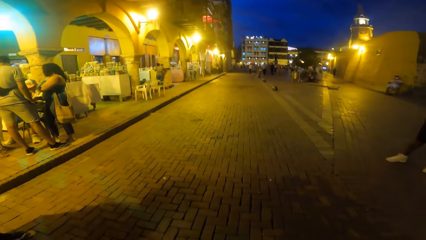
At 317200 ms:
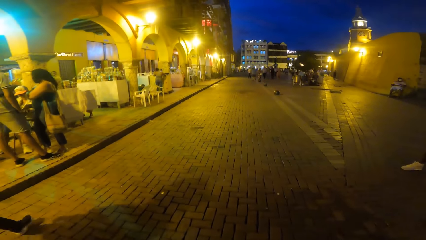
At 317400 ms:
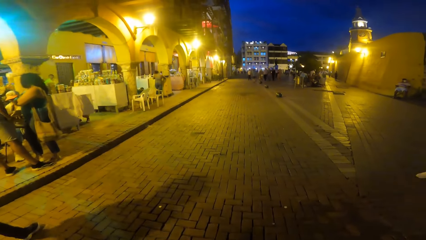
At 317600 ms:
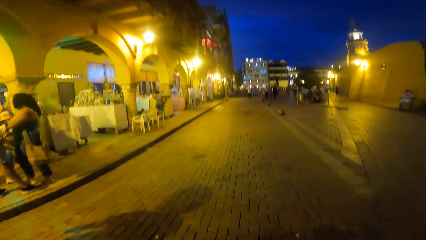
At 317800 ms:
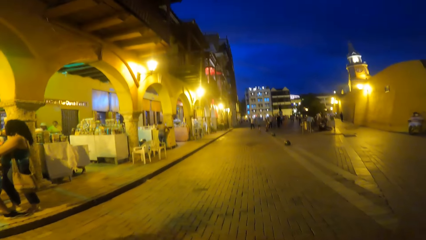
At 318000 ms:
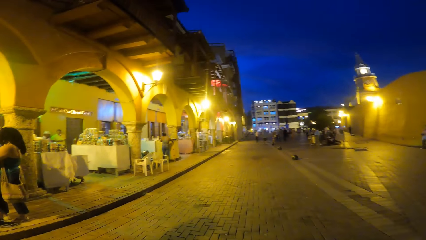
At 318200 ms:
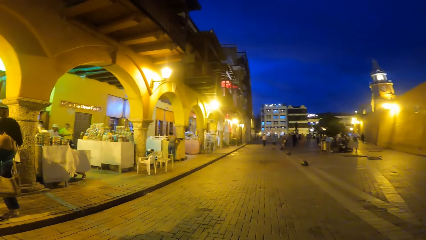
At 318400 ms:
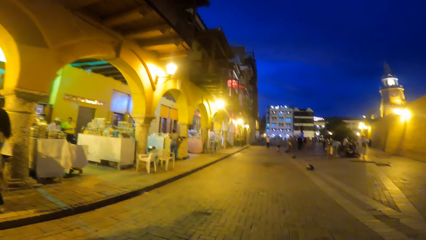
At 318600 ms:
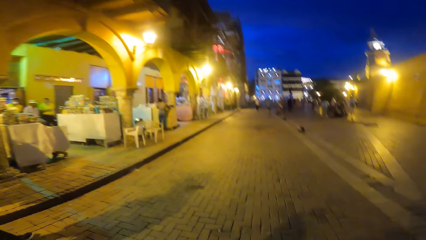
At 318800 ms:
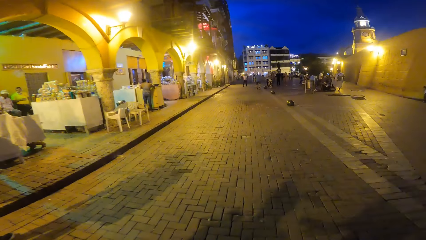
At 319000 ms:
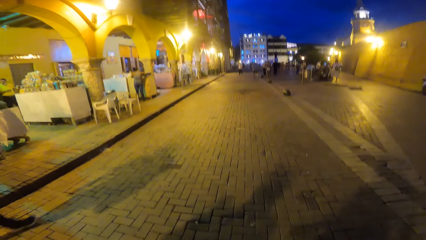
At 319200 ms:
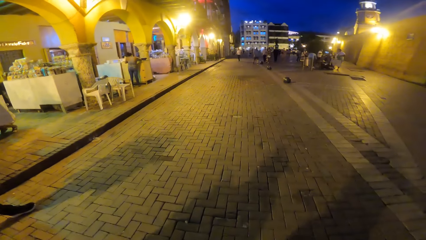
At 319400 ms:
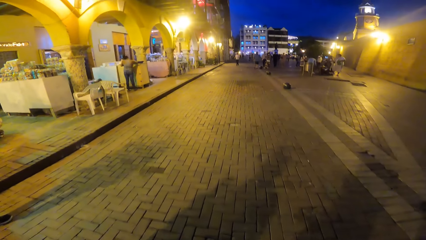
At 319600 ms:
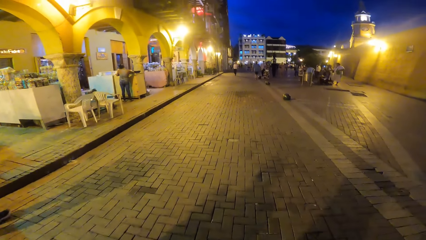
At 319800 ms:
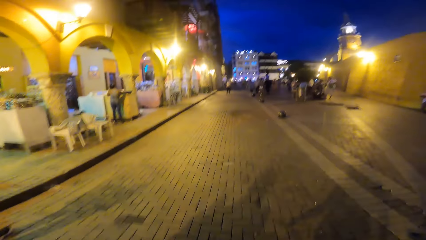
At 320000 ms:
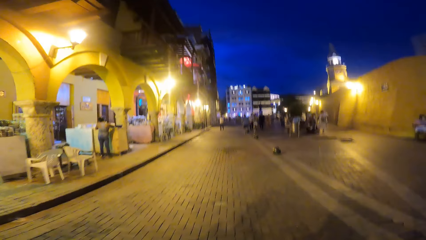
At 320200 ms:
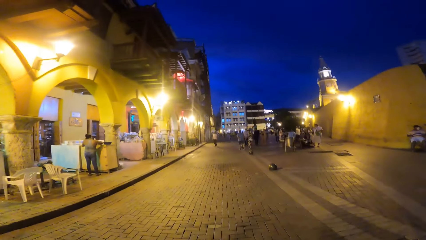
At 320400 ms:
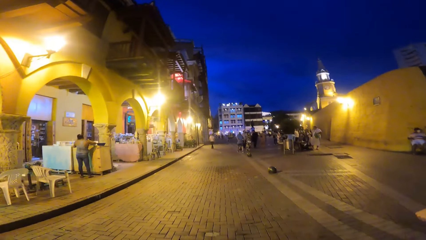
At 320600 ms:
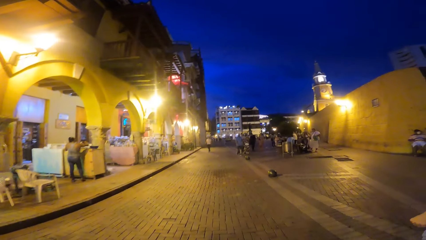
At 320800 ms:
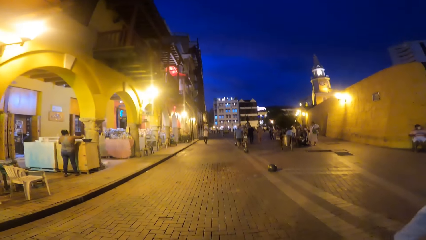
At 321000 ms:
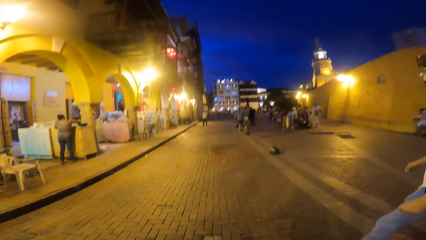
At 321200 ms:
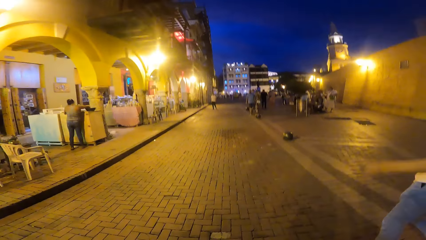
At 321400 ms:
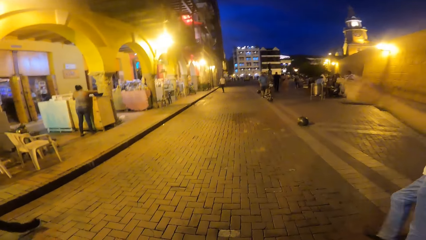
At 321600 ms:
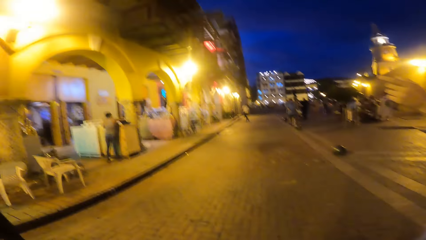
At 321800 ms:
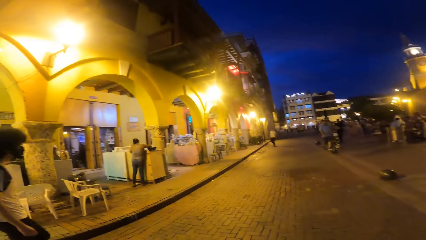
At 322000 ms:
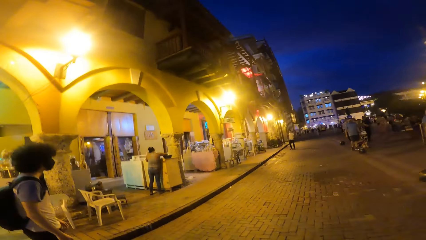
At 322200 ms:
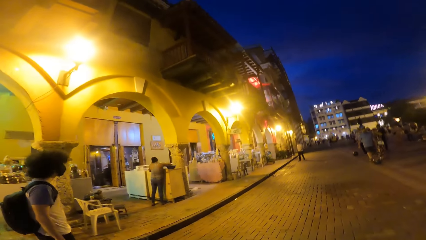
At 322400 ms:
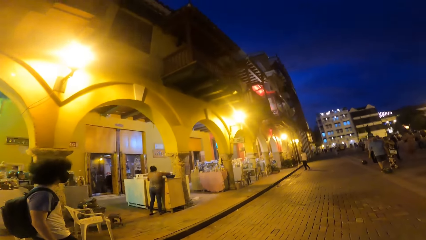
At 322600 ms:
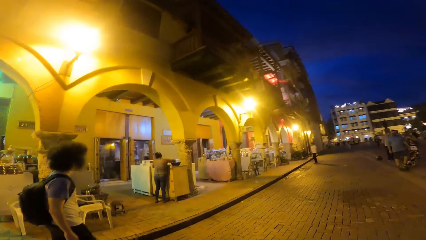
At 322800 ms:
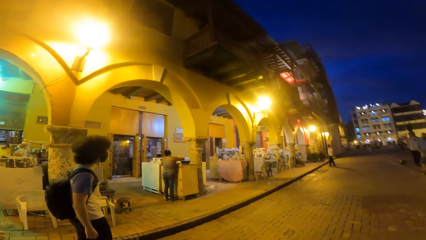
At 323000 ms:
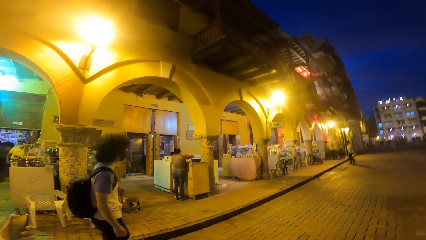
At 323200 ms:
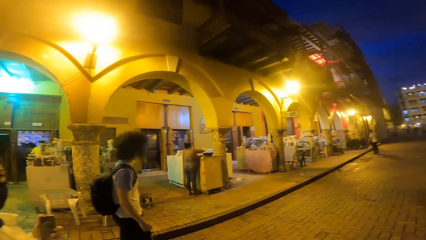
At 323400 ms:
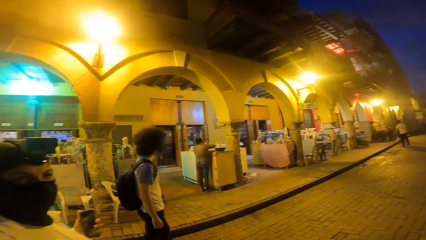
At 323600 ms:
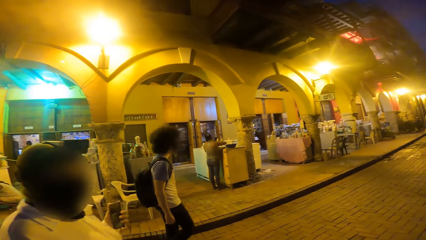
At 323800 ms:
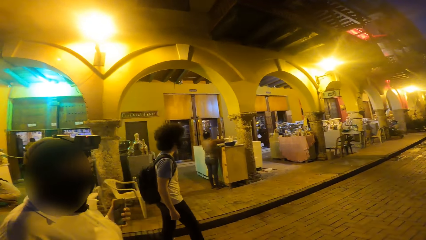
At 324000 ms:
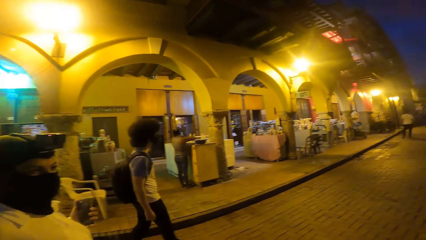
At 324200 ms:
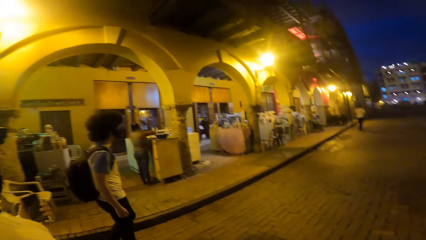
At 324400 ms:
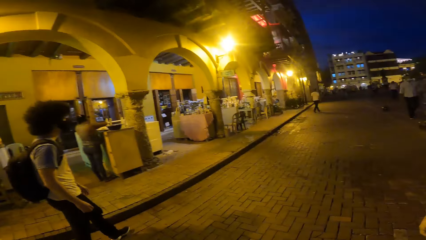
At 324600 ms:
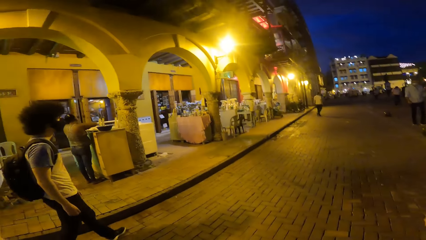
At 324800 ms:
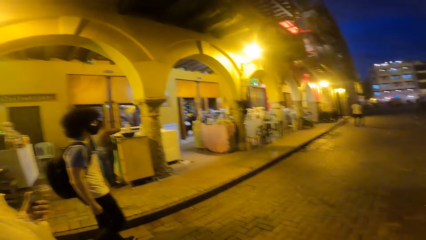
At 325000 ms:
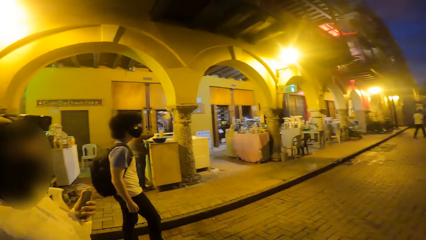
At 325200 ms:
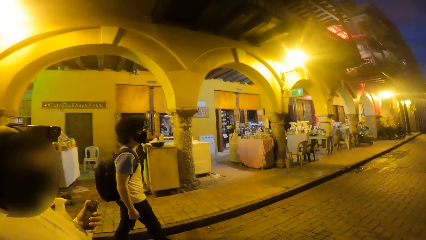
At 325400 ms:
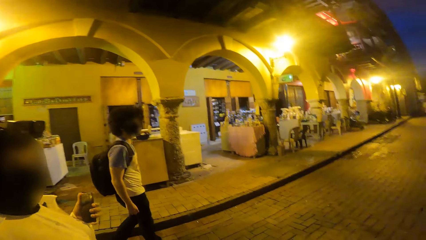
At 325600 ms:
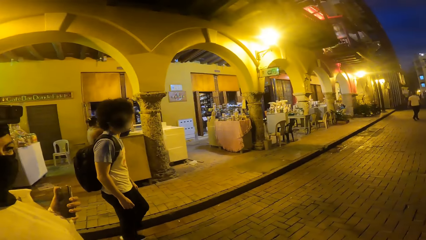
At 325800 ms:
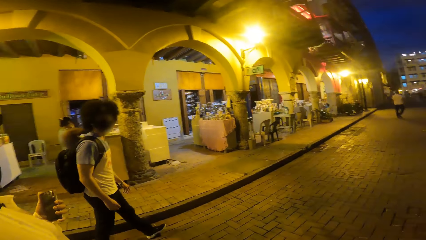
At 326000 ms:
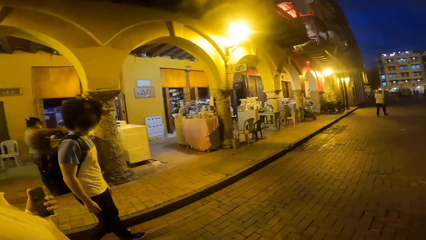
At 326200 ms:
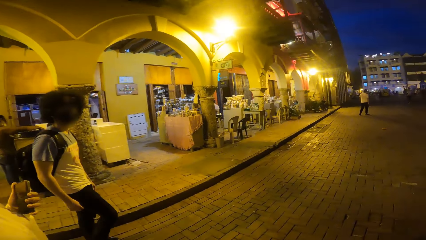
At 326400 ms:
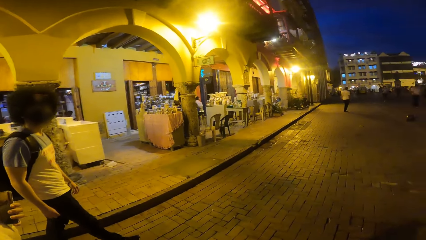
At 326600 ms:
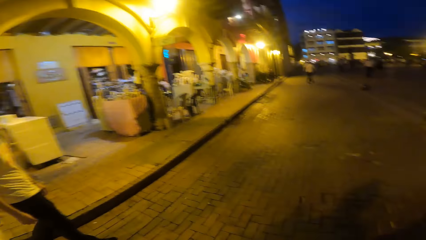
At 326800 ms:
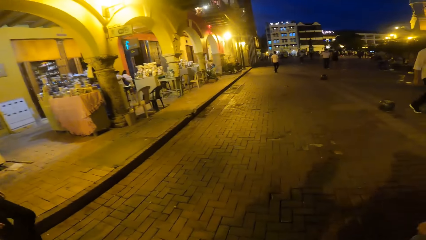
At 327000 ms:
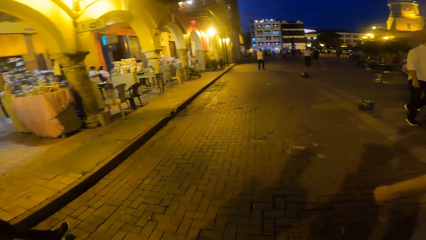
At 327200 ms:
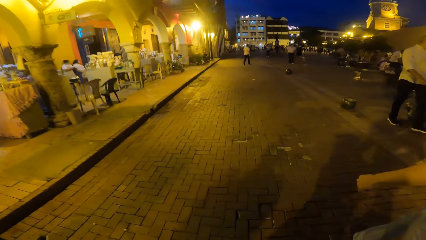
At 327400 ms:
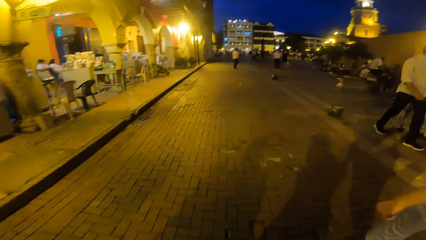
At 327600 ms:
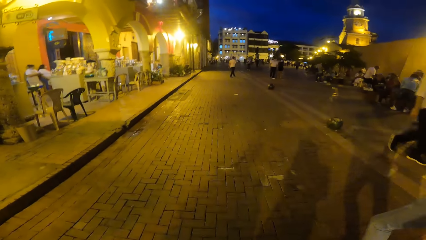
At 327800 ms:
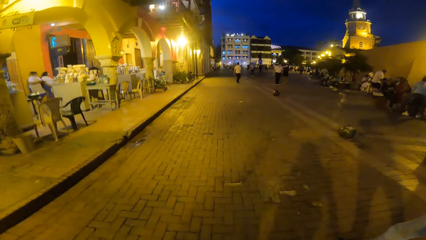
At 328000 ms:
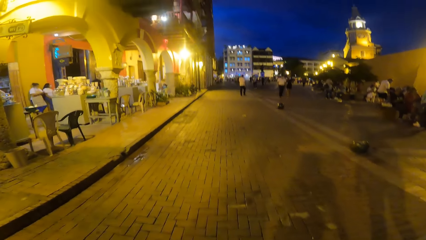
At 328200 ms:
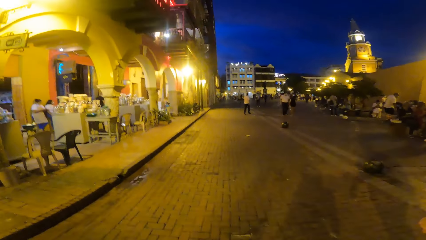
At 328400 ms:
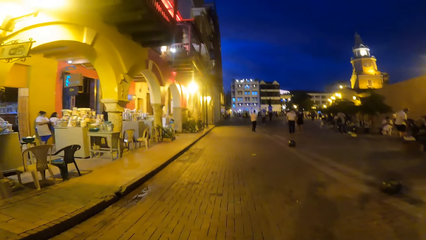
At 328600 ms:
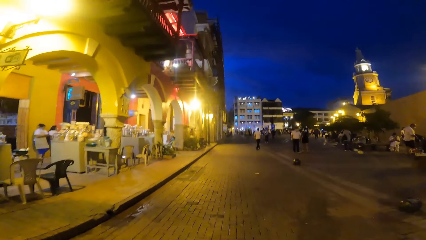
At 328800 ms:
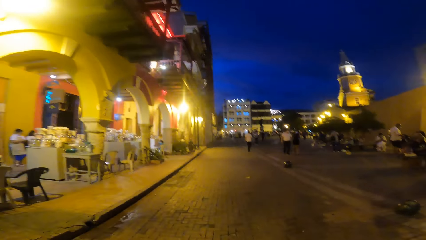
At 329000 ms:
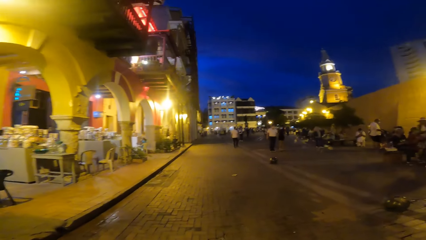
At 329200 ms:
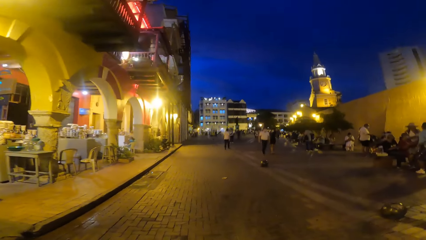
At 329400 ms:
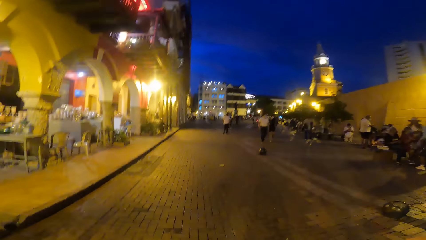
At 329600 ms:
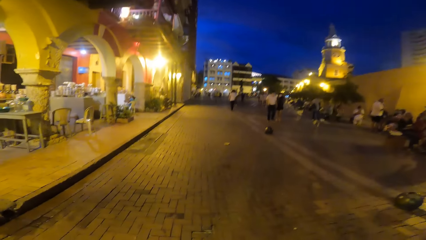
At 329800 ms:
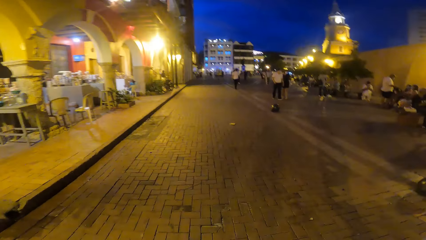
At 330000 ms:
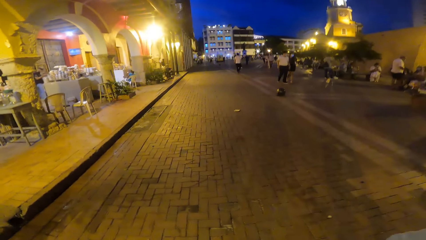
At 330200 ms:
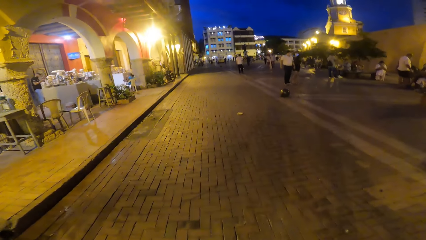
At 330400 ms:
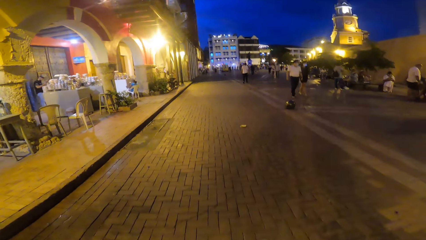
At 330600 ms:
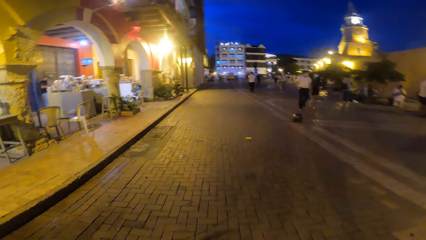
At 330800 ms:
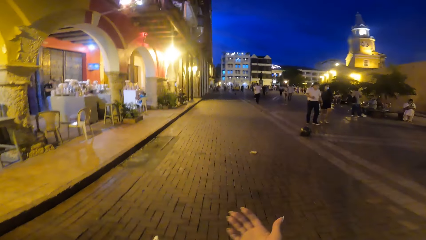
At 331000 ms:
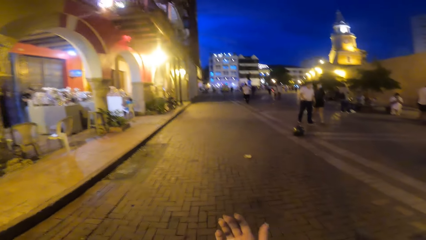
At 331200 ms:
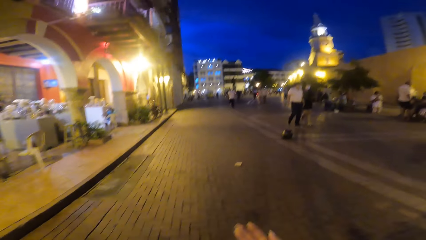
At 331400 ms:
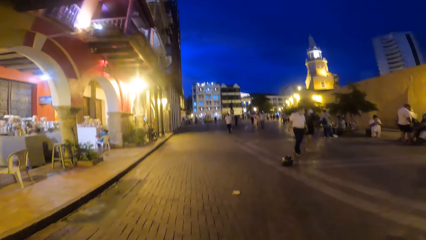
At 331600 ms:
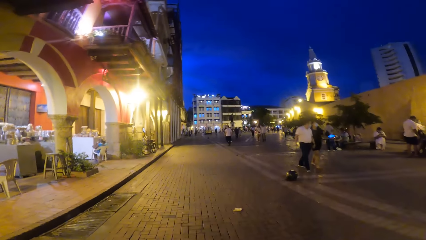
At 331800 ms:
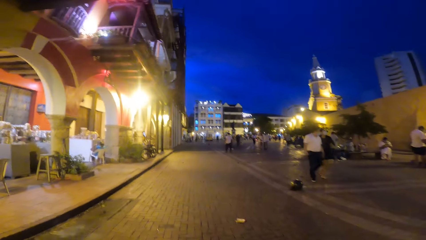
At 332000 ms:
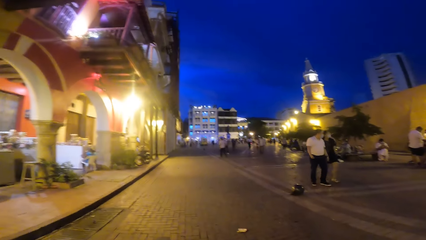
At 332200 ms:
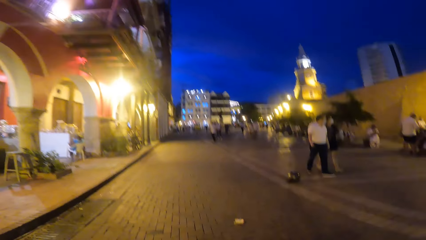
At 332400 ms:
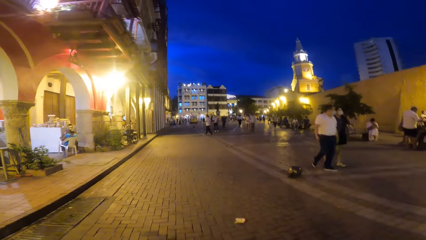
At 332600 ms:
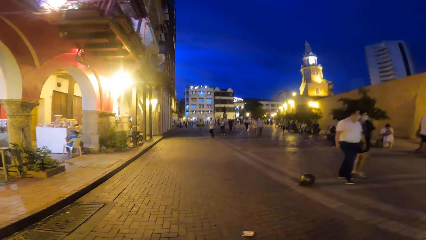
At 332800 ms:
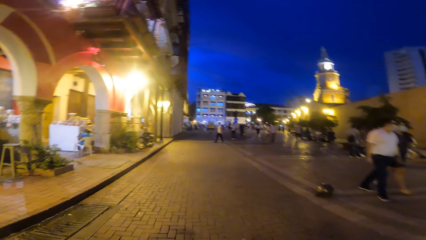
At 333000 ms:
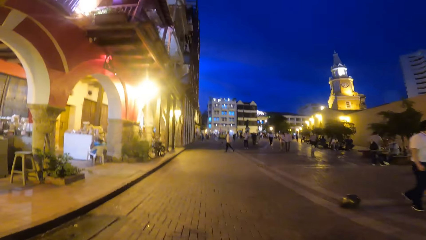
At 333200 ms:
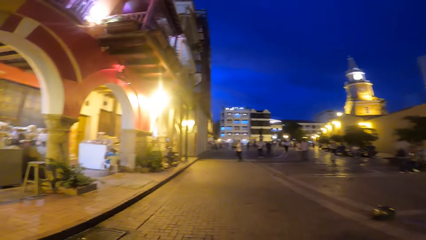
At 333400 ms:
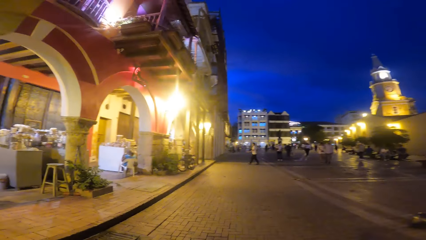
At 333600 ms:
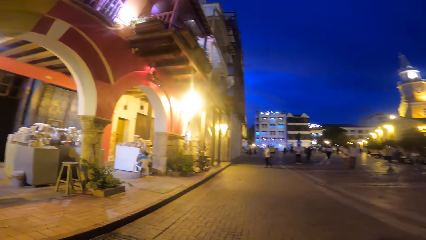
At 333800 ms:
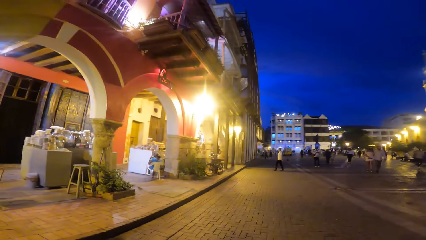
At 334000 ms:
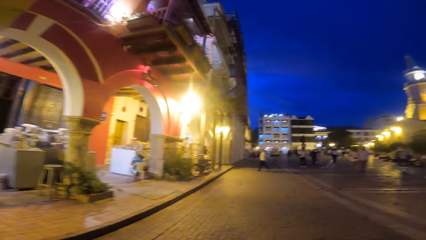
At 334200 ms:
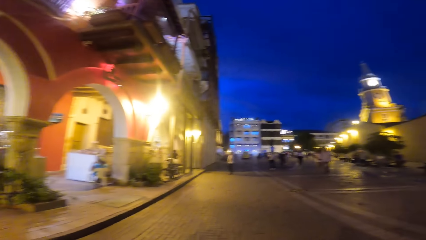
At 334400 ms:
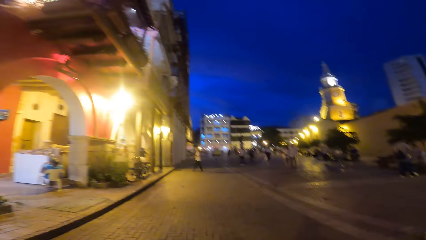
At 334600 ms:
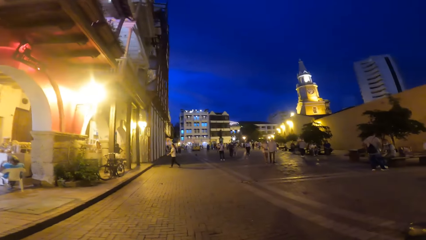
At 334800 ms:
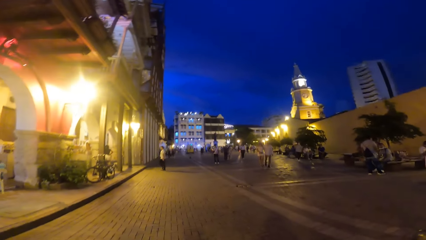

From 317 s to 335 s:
A man walks on the road. Another man walks on the road. A woman walks on the road. The camera wearer points and looks around.
